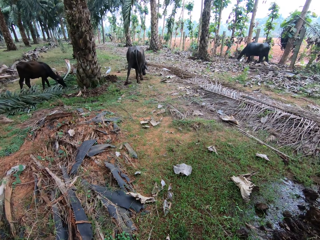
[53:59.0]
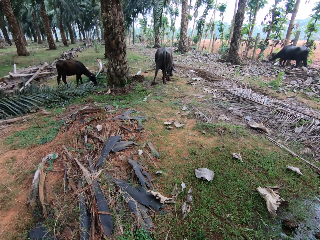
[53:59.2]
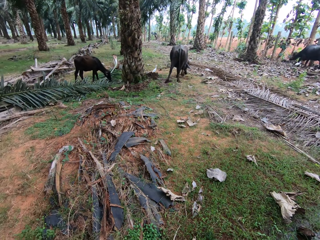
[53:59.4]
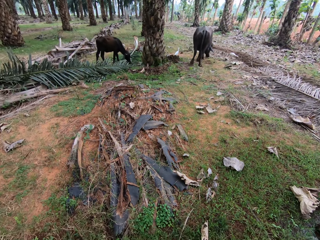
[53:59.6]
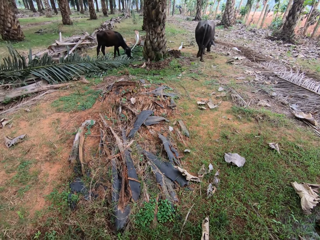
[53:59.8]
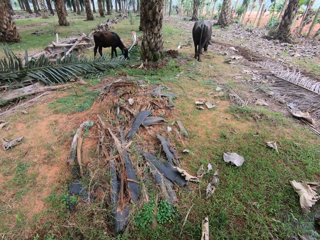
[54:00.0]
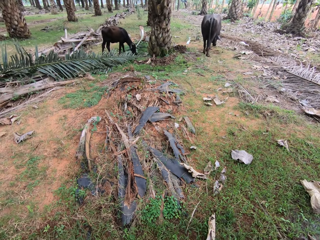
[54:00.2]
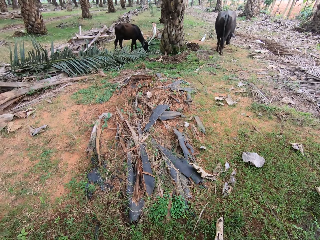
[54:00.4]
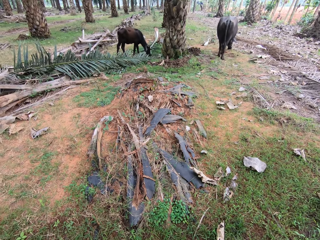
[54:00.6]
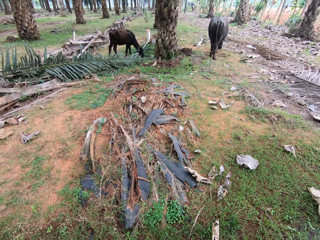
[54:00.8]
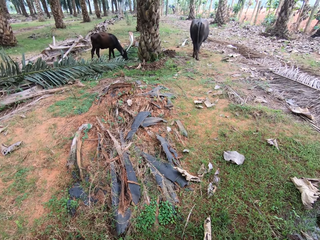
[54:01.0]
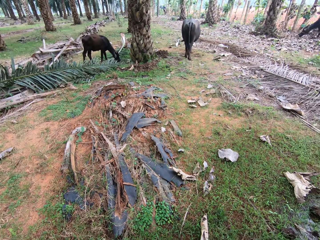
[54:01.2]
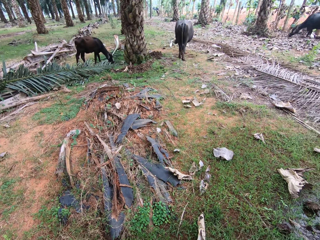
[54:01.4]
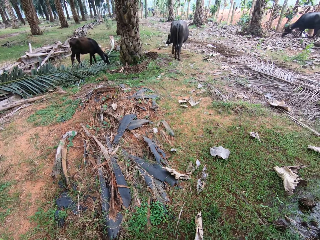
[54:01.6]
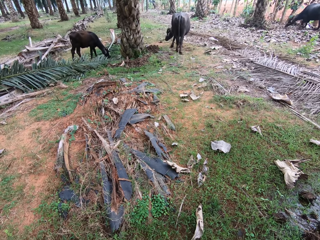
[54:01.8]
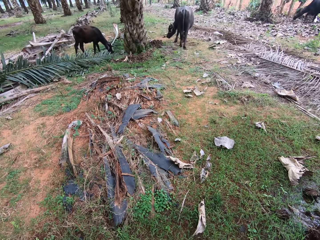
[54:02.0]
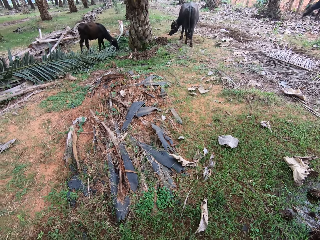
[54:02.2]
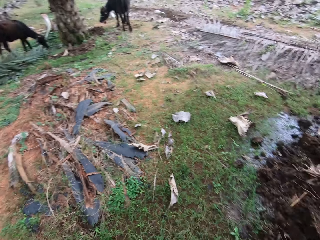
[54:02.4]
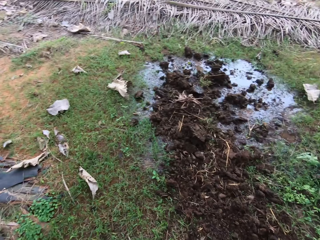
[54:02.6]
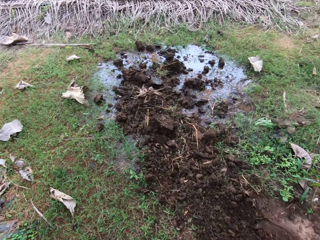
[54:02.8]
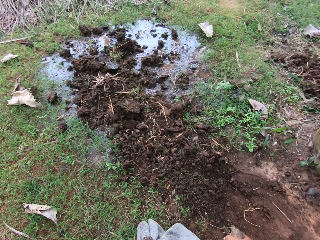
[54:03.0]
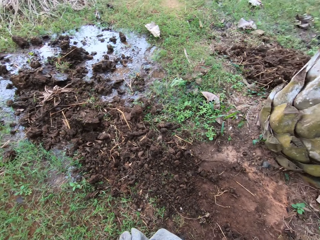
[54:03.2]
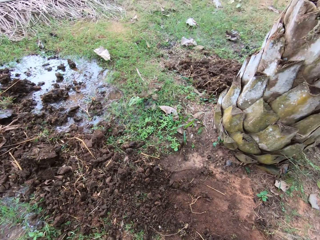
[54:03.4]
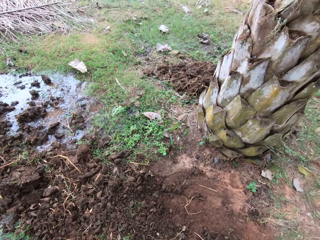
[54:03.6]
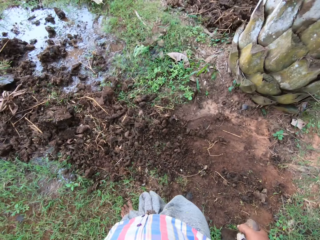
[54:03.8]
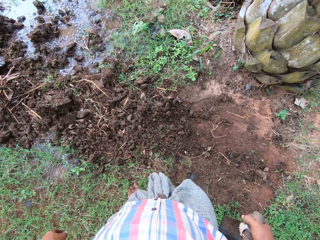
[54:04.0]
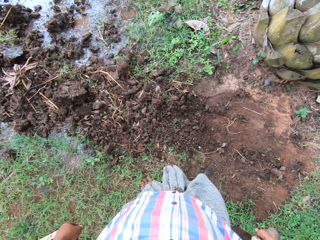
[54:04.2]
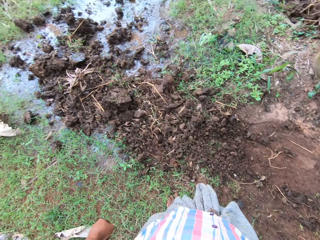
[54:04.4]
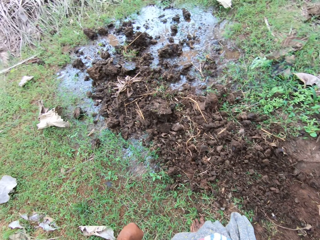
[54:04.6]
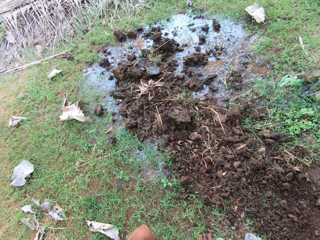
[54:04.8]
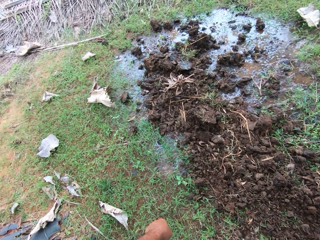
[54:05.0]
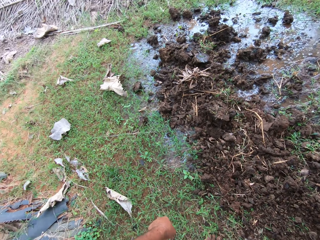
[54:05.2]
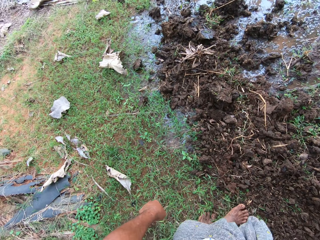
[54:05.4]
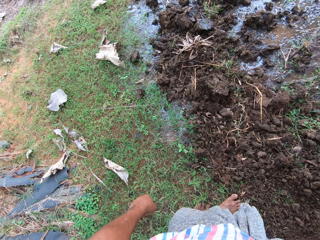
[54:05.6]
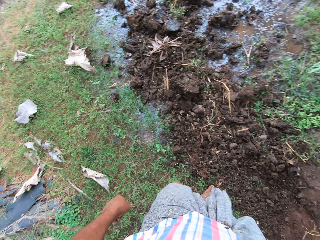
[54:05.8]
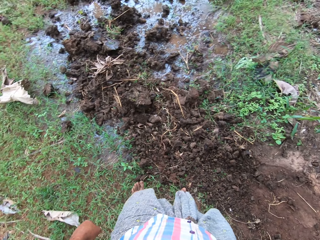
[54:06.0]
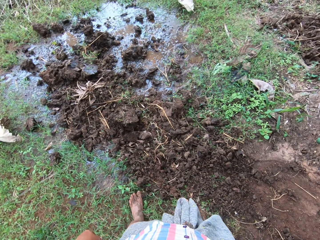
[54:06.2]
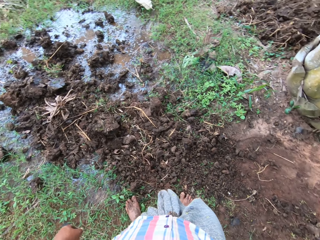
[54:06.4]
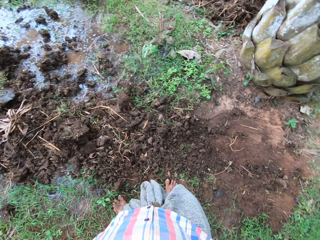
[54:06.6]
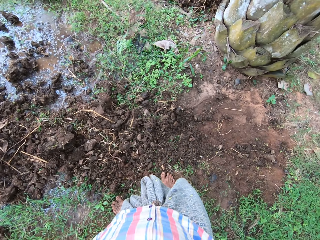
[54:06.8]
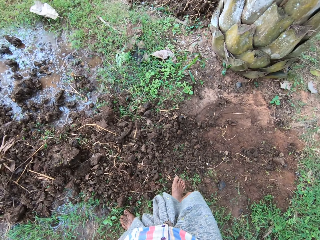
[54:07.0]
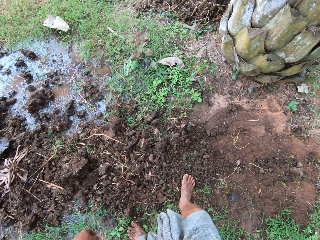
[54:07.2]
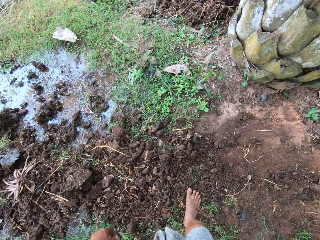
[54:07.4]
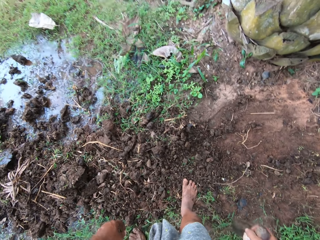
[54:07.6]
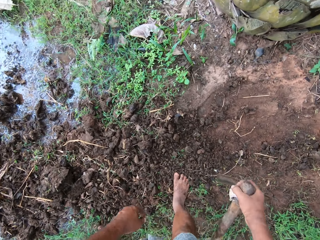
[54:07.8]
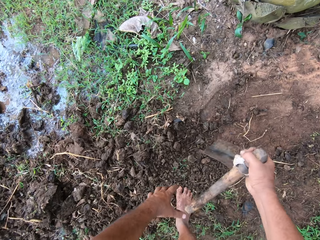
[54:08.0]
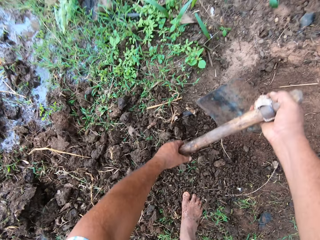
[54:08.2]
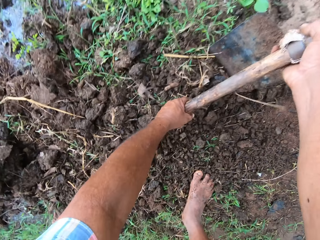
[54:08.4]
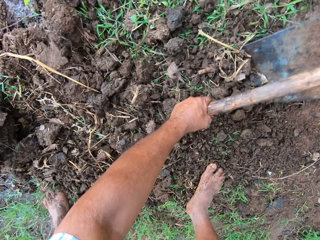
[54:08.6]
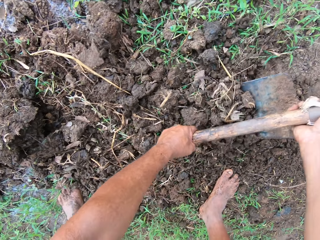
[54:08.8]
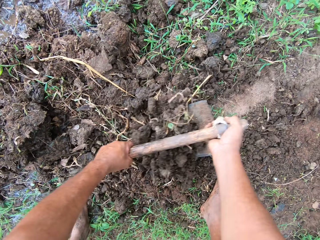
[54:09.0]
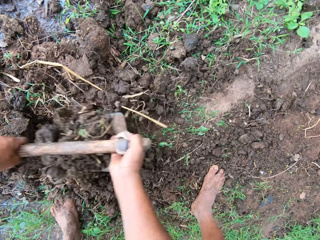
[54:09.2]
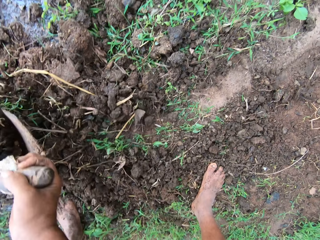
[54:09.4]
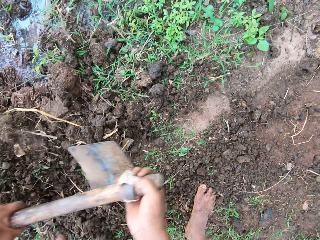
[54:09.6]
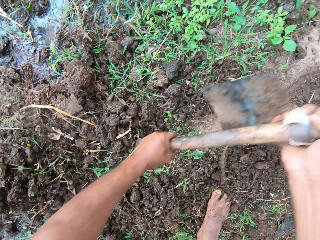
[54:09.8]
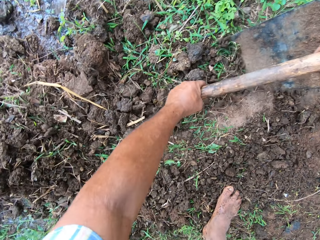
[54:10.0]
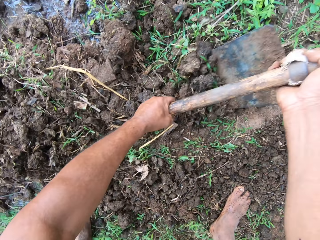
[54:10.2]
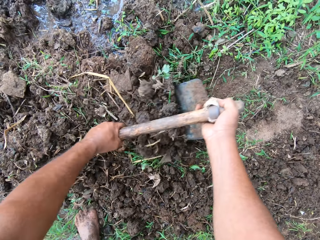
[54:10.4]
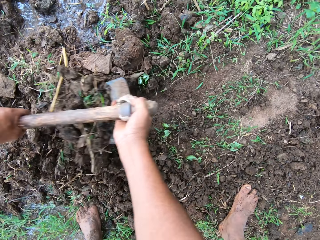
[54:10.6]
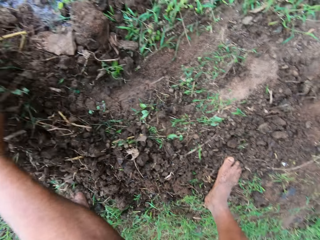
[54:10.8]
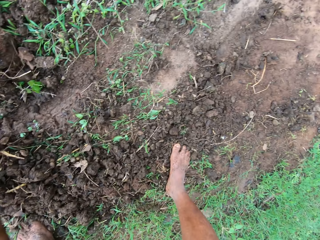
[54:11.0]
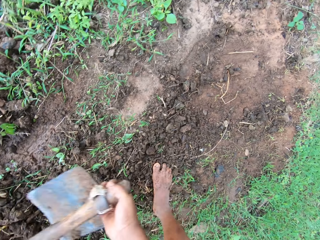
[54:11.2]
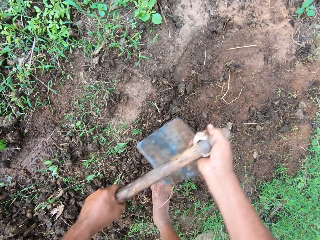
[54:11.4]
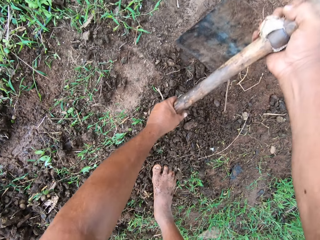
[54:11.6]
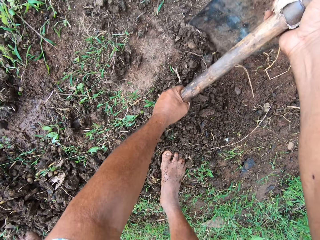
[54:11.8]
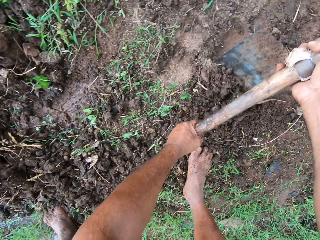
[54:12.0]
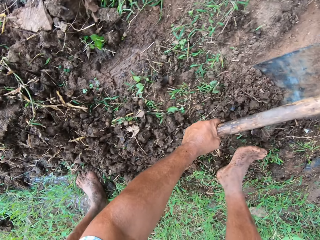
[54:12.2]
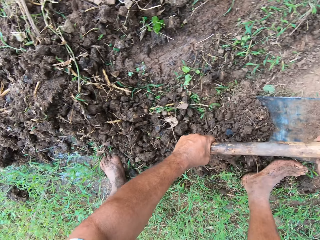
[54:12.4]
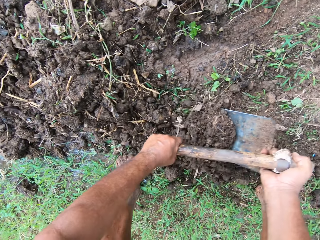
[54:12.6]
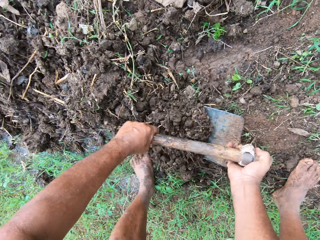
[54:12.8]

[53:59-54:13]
The camera wearer packs the sand on the ground with the hoe. They dig the ground.

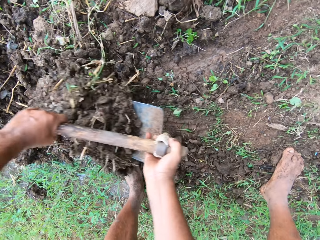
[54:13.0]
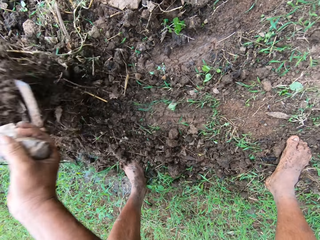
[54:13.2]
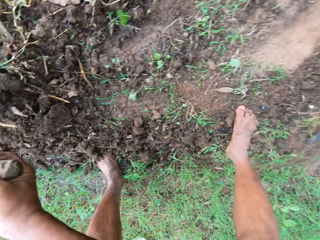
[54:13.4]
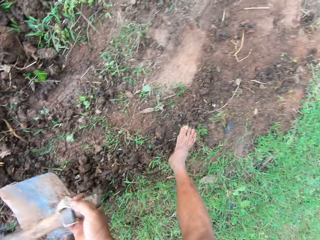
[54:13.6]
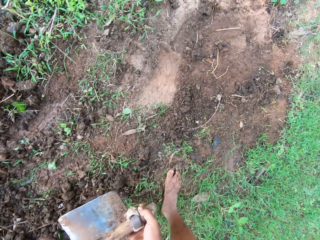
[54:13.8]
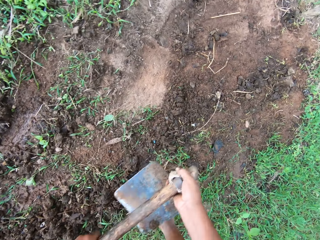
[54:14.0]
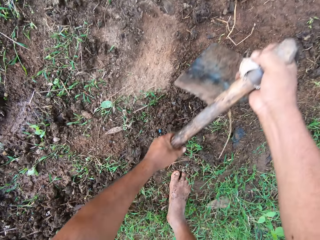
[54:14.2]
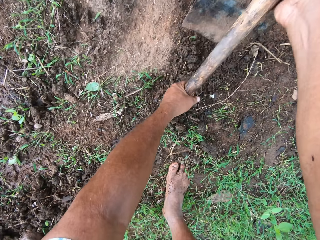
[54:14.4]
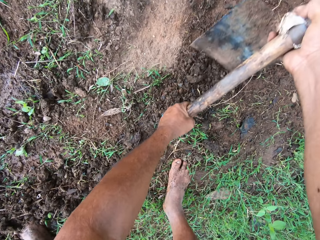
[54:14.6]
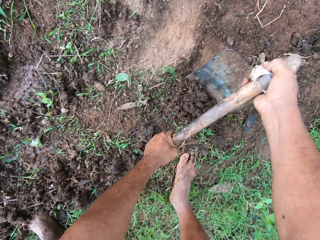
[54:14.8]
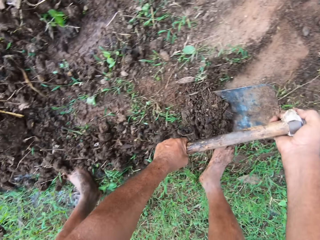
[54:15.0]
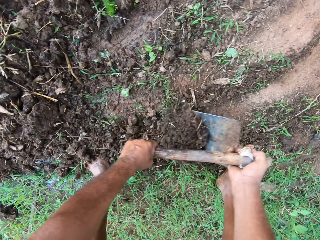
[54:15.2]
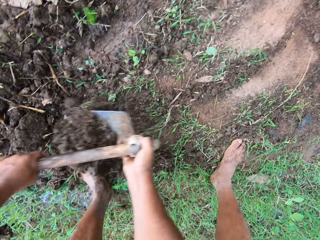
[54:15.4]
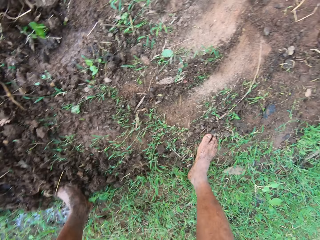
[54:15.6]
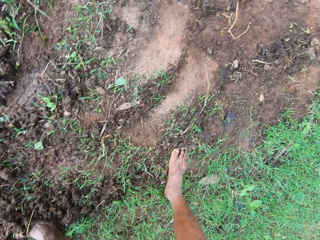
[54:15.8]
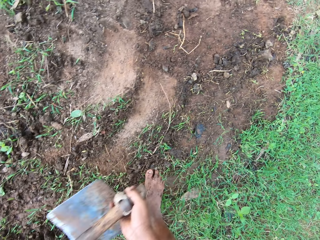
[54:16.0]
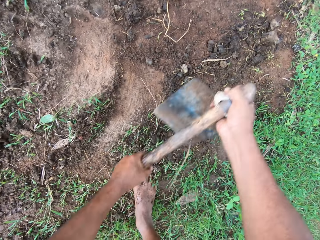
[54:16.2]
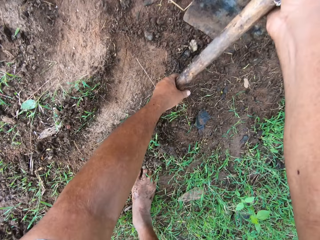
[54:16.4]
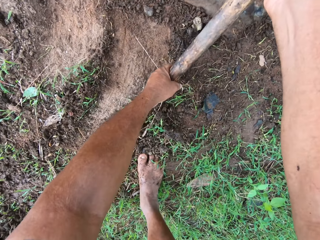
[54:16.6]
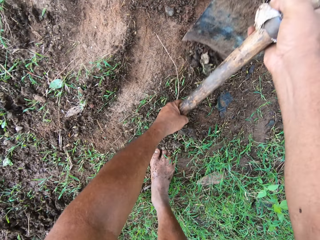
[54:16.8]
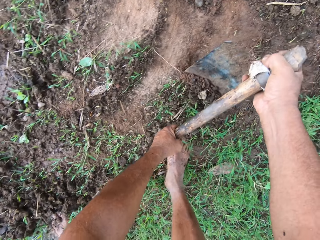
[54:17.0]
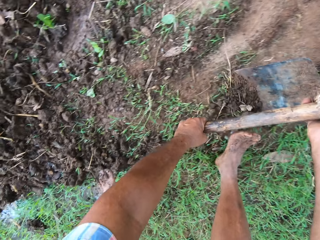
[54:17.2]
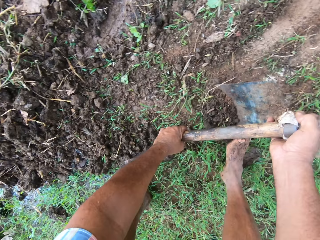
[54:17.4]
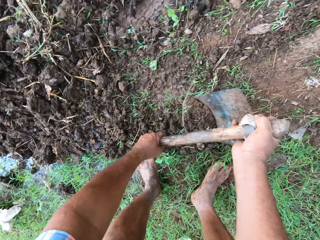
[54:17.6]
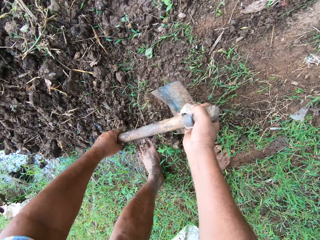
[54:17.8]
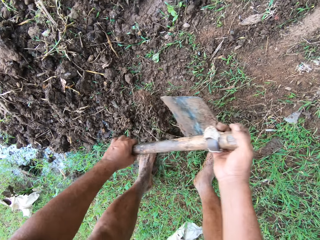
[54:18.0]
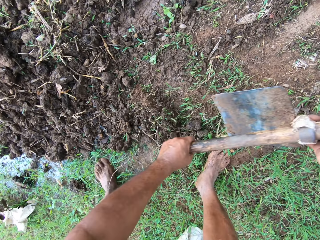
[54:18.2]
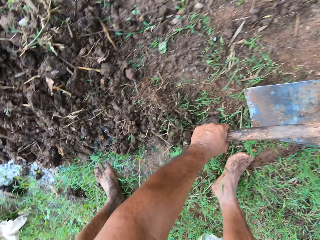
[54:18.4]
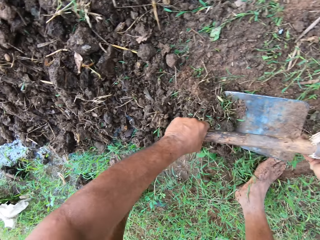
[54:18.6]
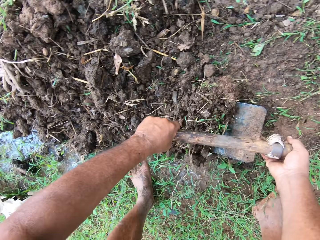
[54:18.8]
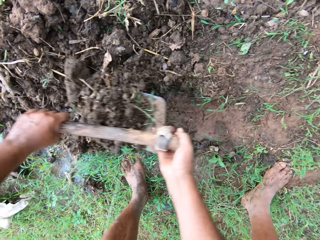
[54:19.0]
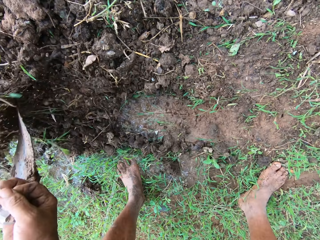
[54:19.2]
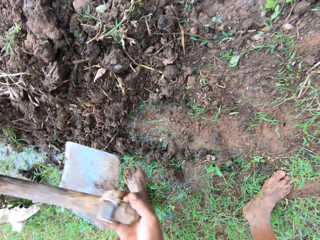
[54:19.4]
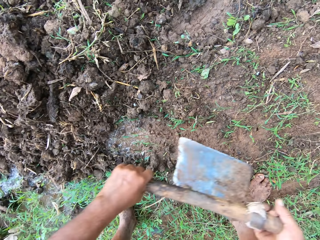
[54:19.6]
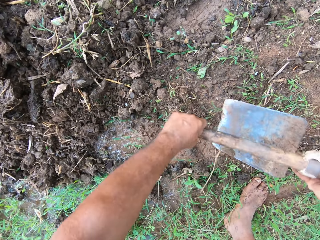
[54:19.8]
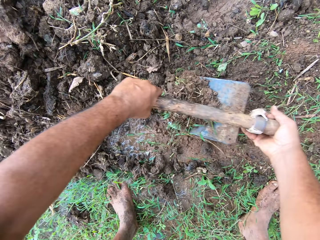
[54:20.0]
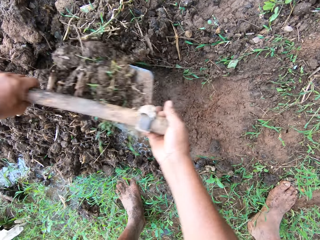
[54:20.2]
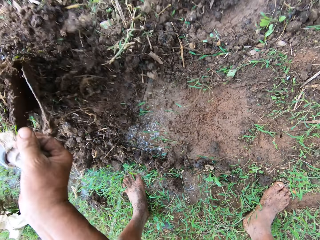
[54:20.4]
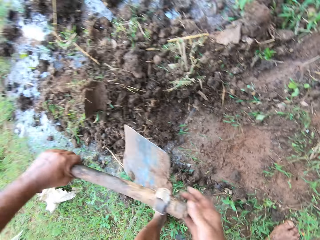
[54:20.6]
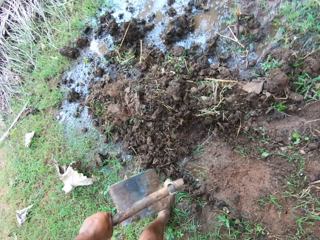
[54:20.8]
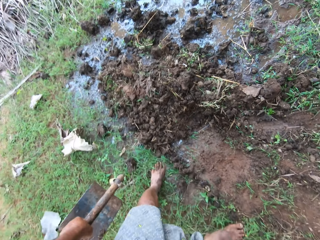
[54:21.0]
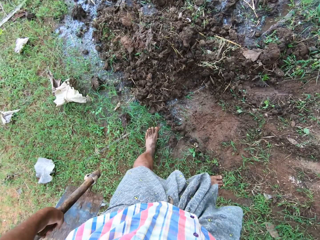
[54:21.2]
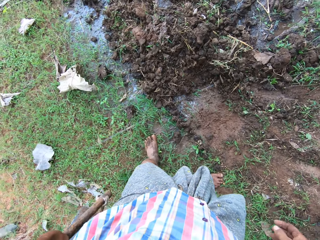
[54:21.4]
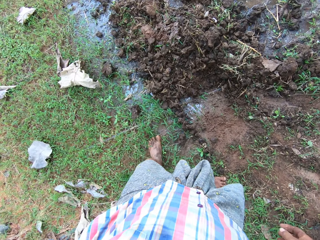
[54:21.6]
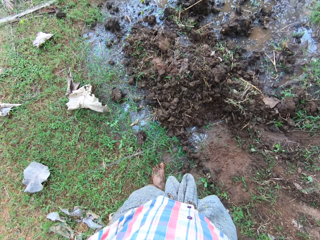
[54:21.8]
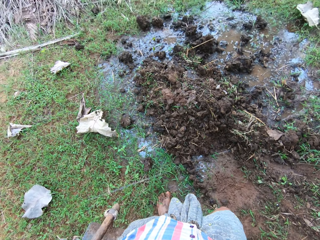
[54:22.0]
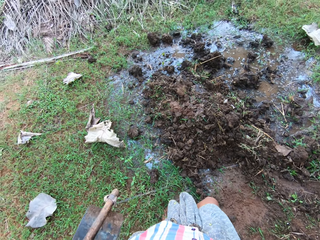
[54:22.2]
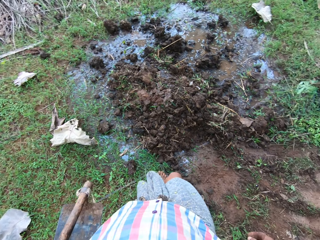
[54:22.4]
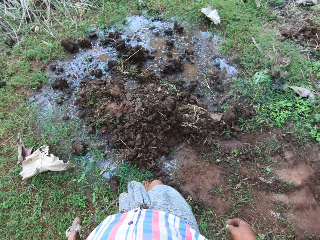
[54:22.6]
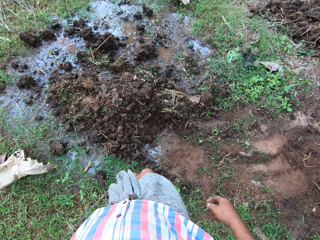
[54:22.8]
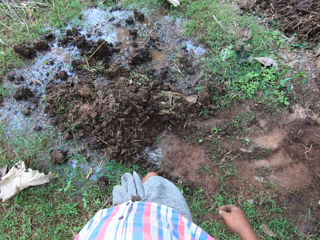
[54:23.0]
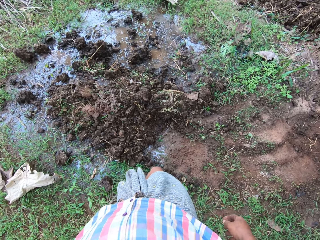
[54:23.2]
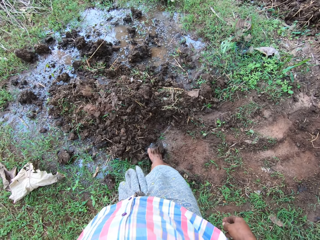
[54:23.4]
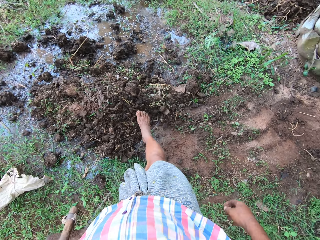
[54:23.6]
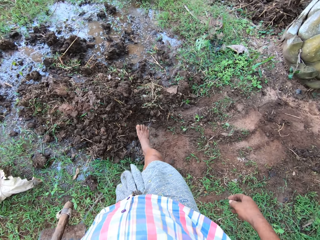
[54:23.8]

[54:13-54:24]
The camera wearer kicks the soil with his leg.
